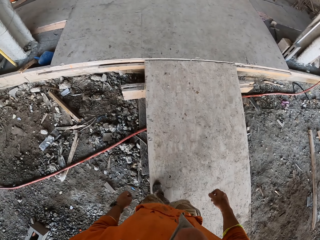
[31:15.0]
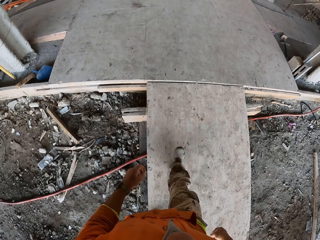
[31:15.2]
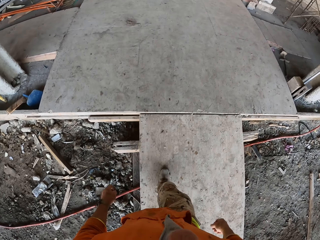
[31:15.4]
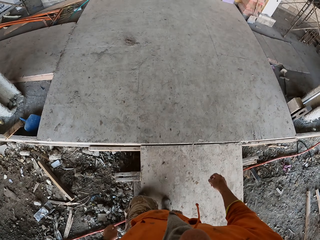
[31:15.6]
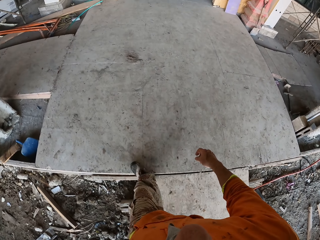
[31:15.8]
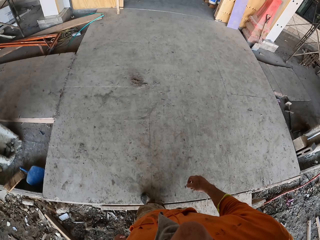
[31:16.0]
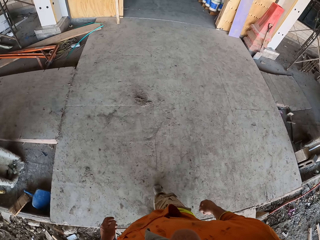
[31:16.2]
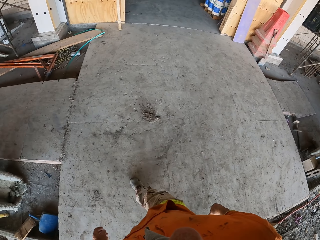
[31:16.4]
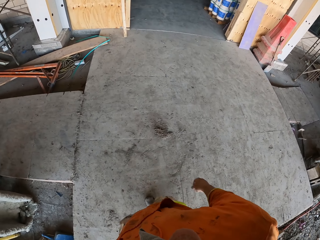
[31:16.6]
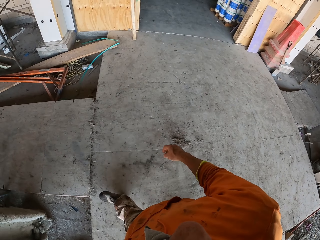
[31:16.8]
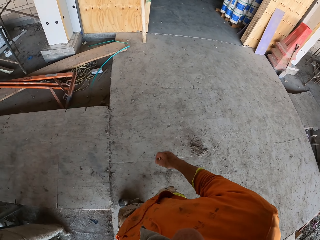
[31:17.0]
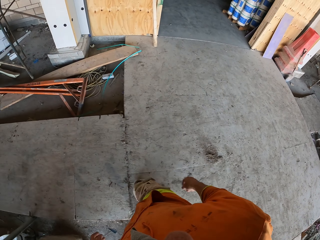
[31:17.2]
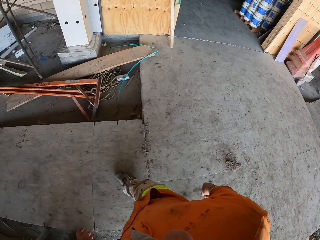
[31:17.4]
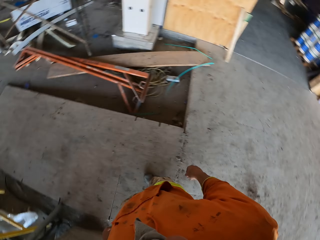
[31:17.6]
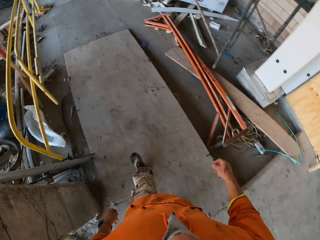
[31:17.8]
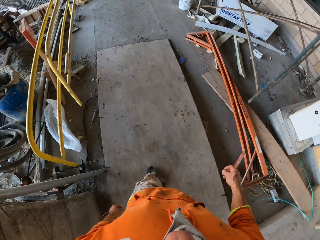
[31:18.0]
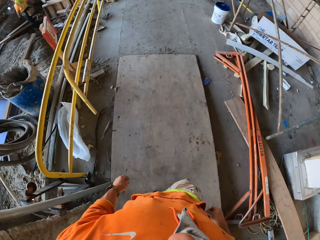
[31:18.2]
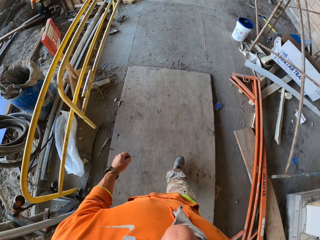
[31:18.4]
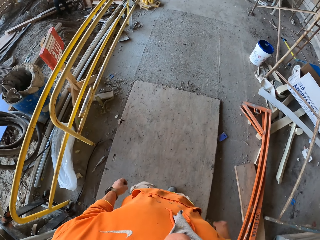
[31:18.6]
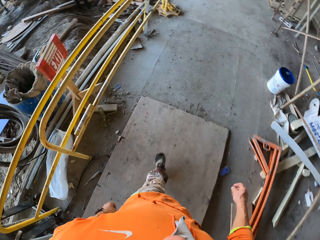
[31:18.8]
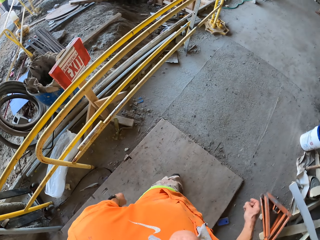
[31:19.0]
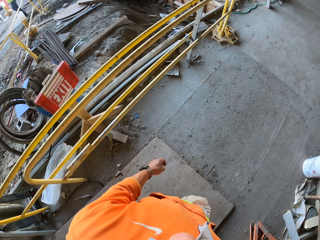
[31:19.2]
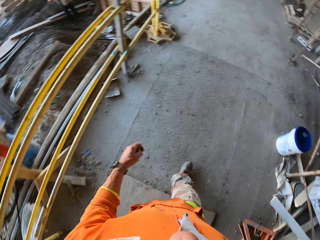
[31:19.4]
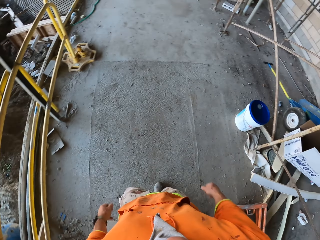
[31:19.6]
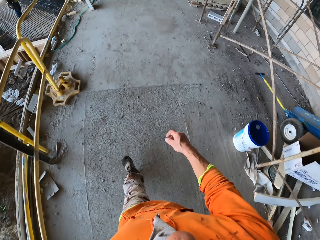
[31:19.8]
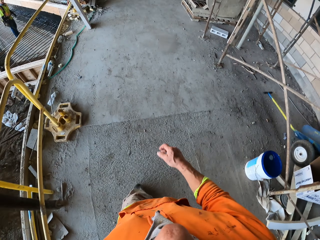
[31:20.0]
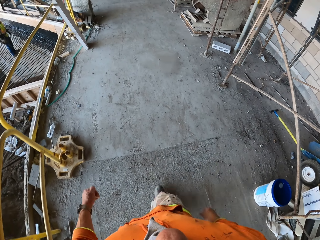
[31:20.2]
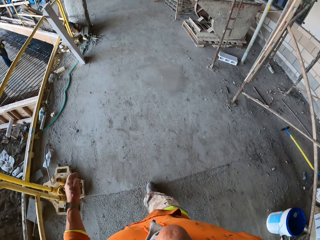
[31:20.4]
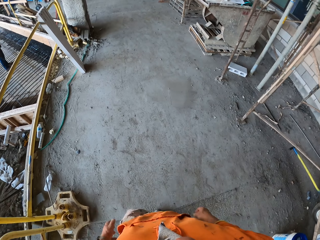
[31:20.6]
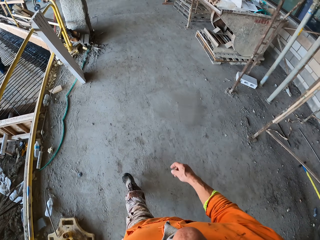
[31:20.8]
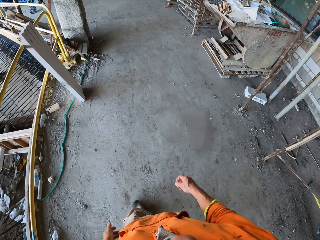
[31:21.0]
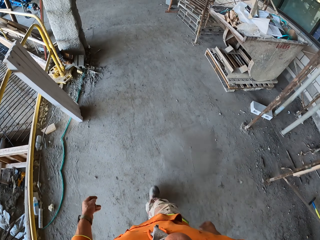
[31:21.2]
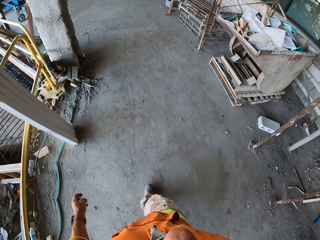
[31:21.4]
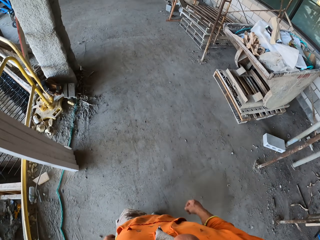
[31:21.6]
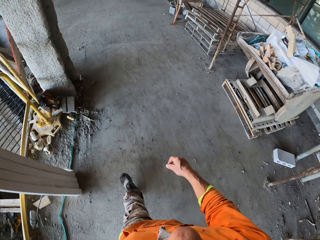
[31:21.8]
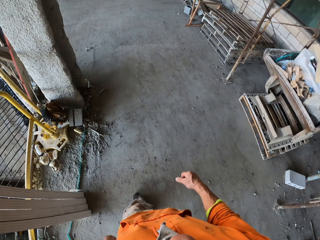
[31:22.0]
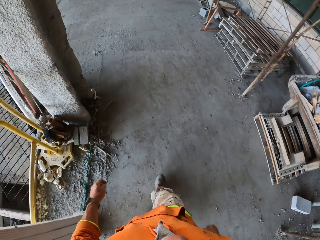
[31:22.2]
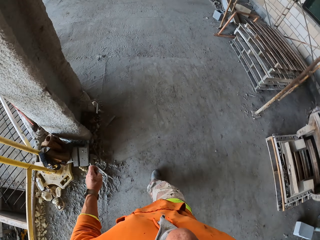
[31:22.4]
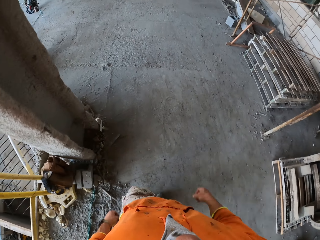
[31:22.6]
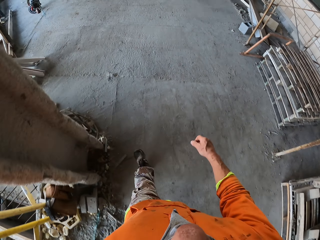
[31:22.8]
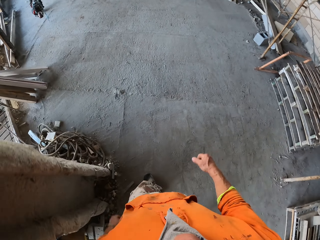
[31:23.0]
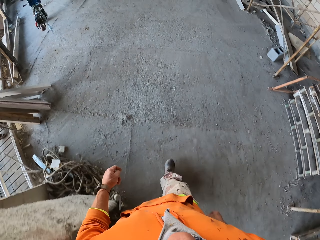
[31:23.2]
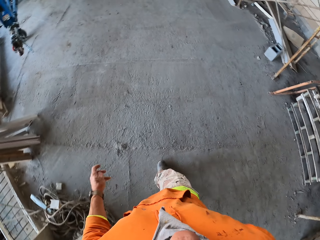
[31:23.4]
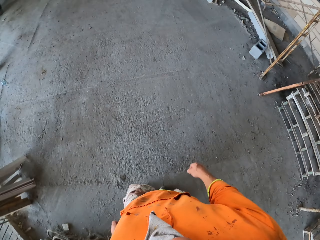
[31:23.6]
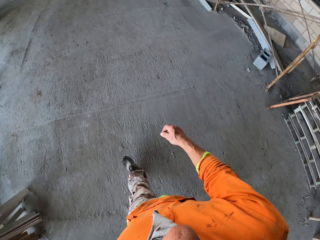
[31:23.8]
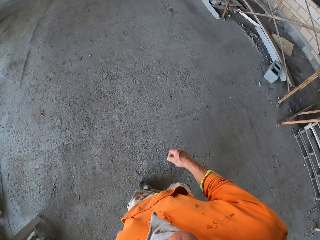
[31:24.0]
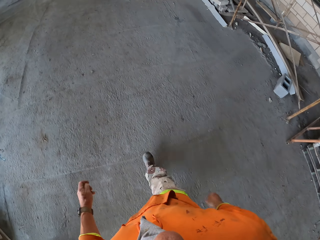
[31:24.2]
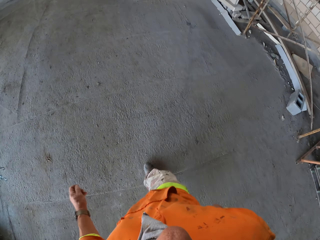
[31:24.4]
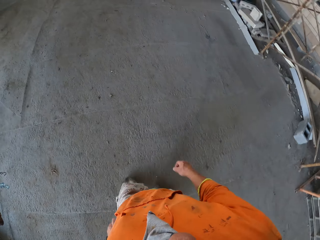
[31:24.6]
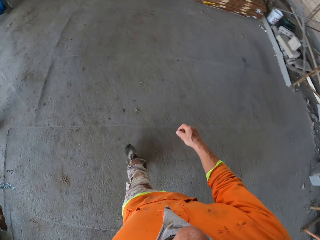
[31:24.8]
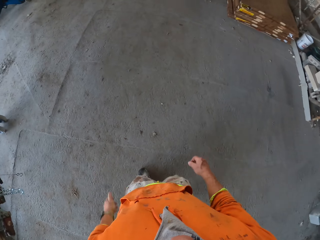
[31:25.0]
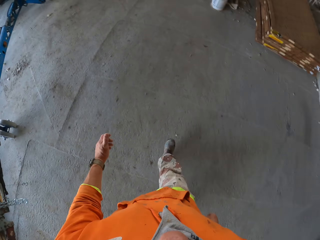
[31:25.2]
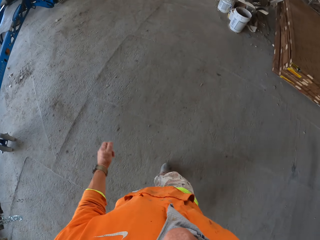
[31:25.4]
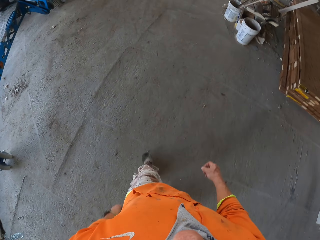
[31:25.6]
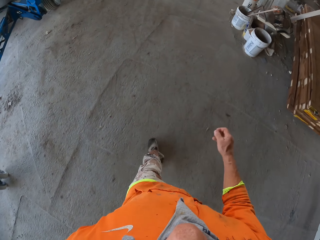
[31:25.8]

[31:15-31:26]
A man walks to the other side. Another man stands on the other side.

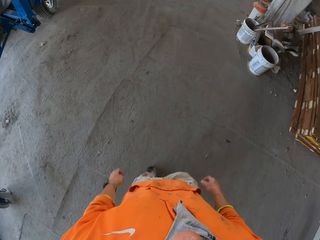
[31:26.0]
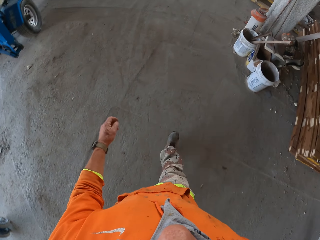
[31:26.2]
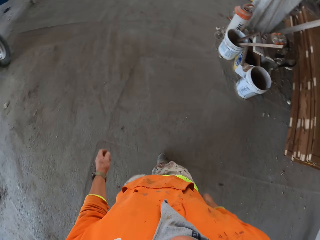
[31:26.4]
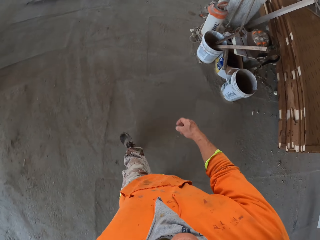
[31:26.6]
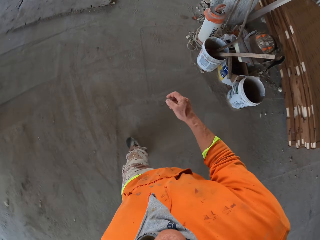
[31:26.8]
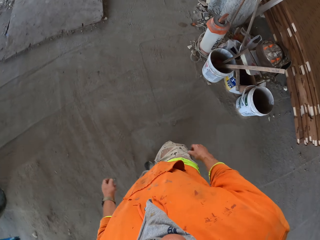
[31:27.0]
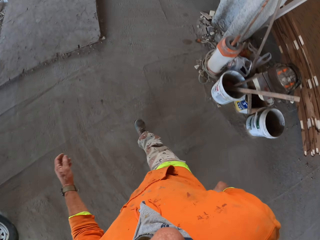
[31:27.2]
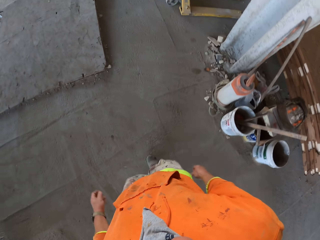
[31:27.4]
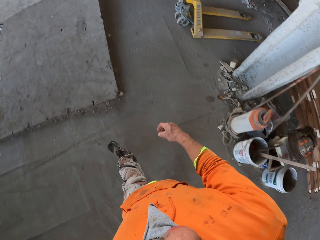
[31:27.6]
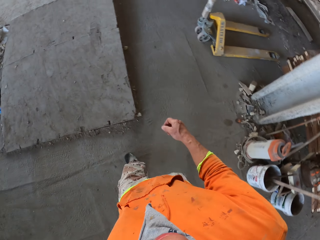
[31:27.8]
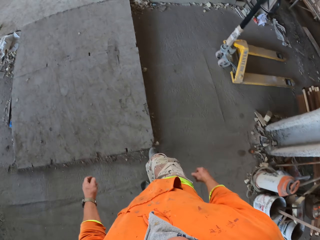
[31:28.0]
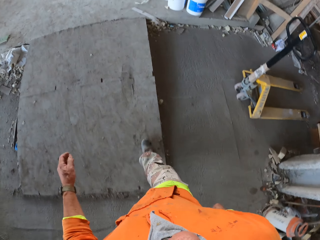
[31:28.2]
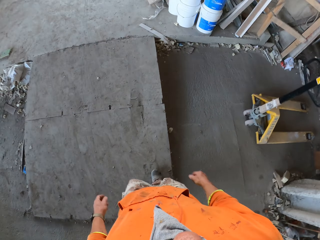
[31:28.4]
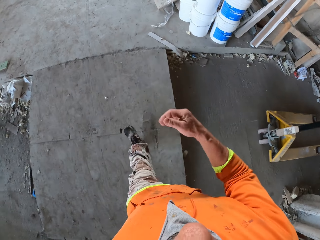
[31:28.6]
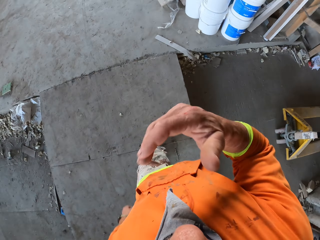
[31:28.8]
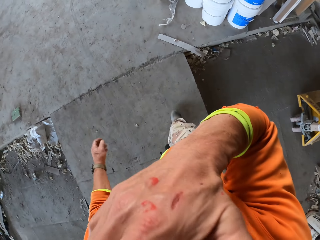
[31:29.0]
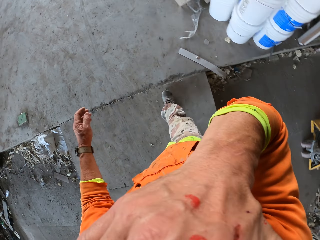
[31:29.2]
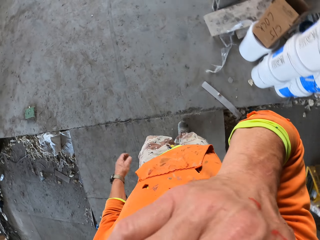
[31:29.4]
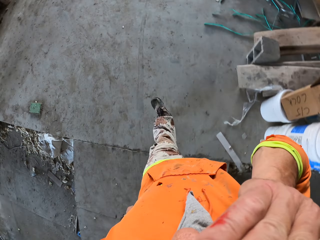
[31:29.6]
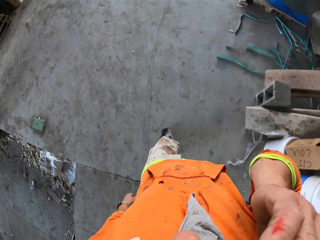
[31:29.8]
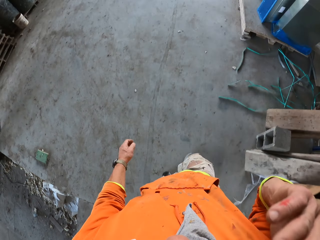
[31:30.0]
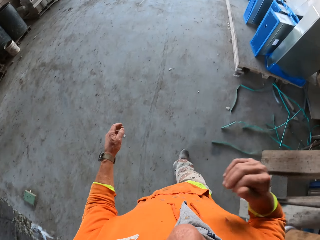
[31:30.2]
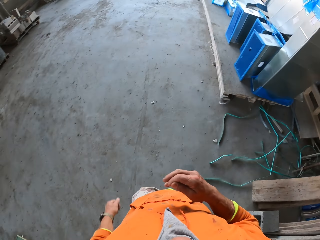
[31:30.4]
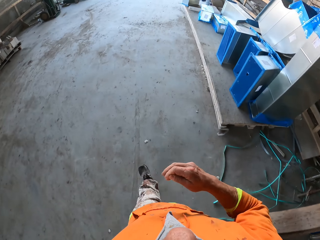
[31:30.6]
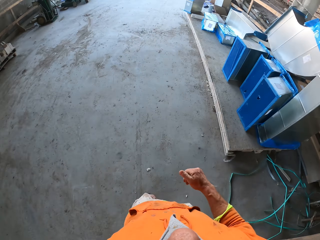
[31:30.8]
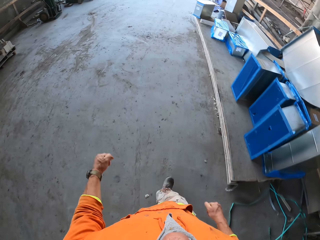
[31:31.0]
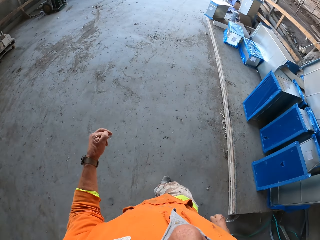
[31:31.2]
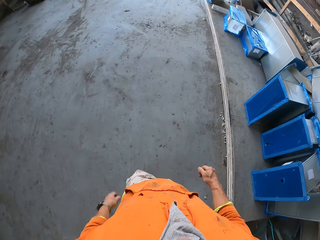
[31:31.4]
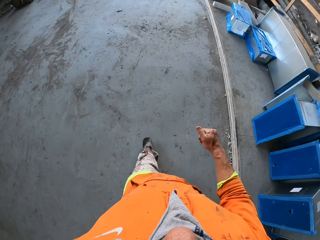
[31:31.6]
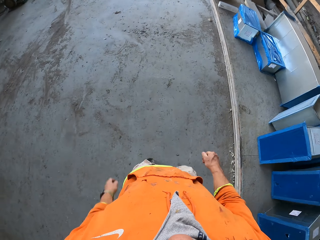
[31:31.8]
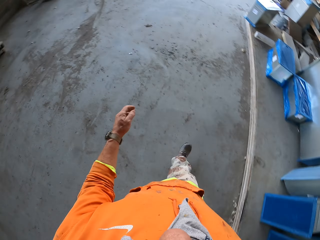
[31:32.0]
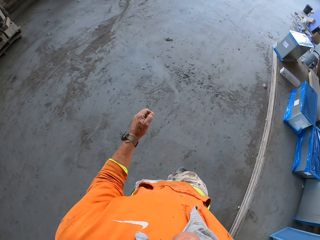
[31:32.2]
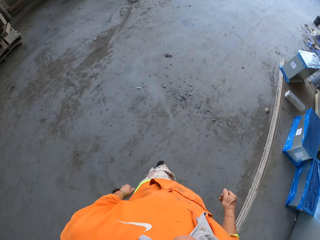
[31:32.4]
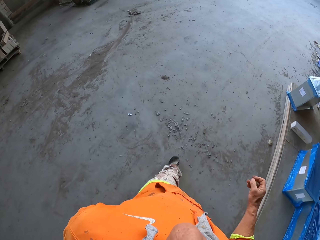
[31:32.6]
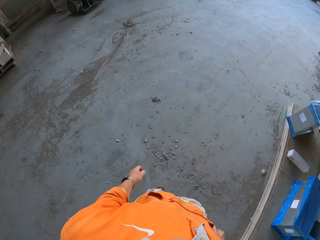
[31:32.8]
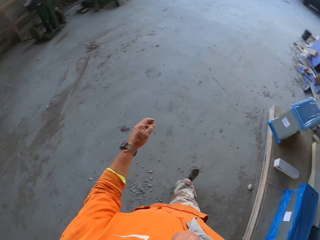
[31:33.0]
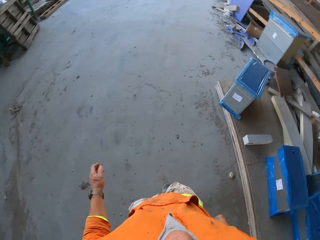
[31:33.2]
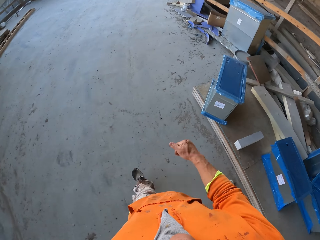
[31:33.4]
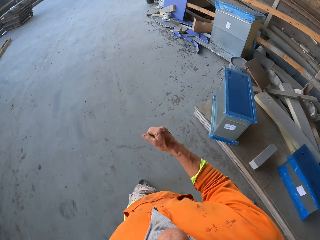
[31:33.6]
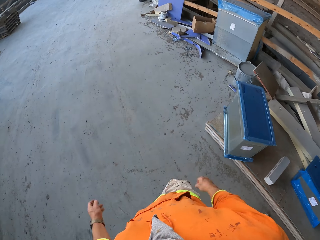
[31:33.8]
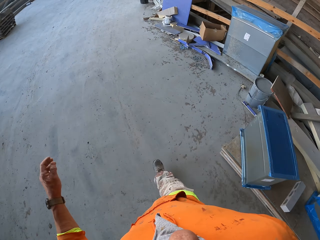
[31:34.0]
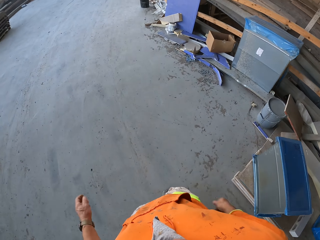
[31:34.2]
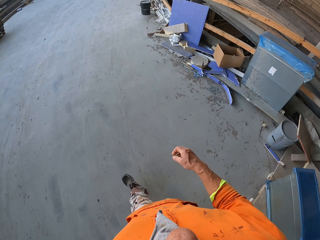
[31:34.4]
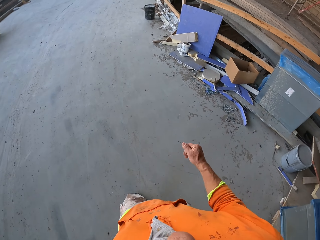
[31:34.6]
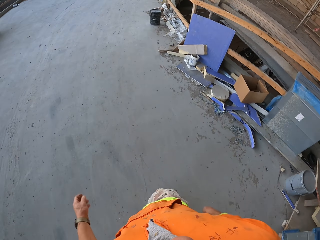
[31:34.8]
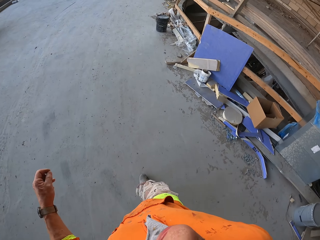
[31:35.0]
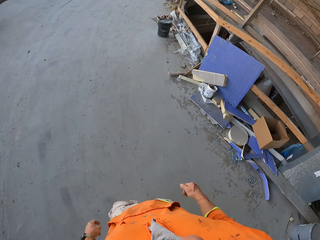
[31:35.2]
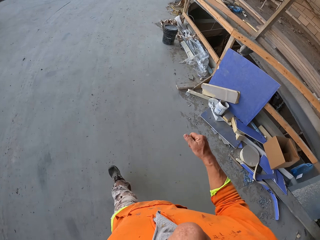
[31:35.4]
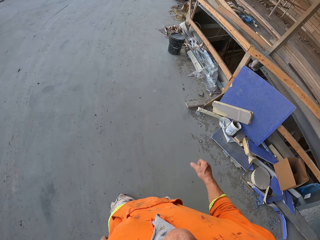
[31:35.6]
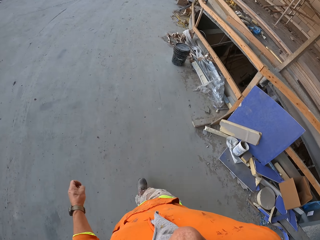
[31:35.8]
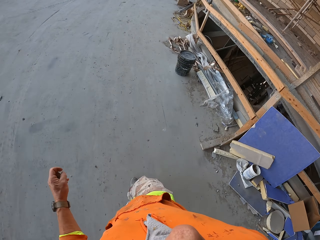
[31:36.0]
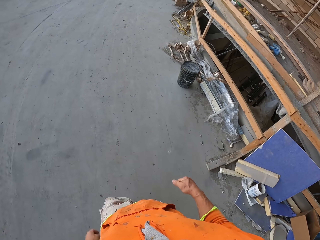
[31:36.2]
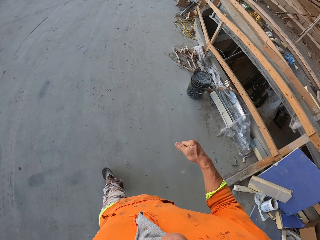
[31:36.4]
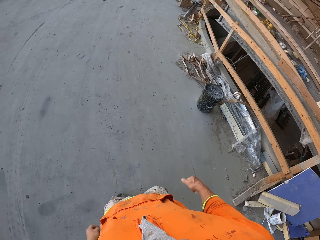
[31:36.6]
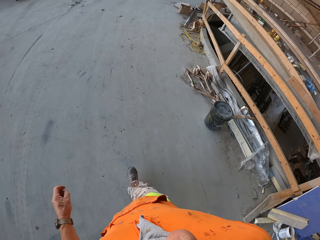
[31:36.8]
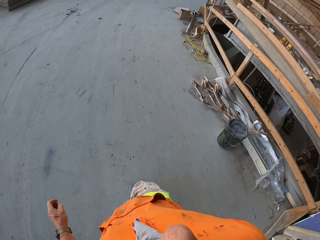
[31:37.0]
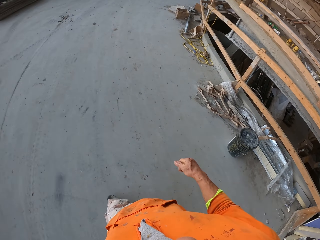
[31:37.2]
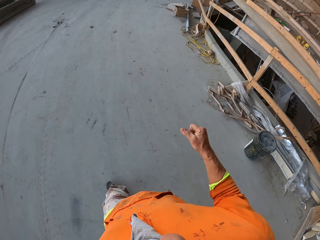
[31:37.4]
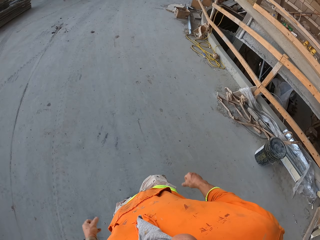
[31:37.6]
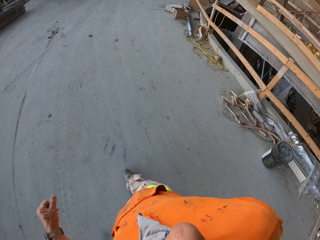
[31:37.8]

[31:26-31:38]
The camera wearer moves his hand. He touches his face.
